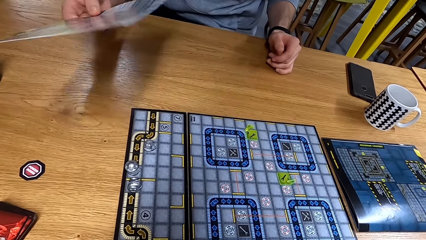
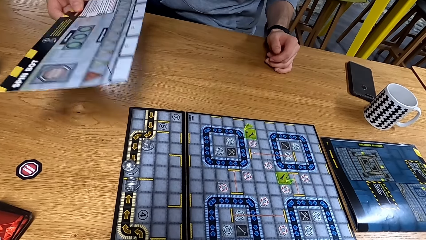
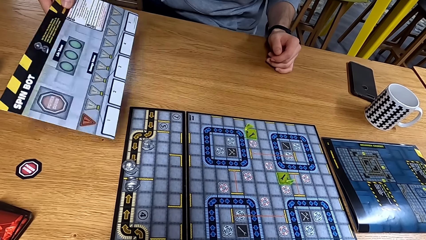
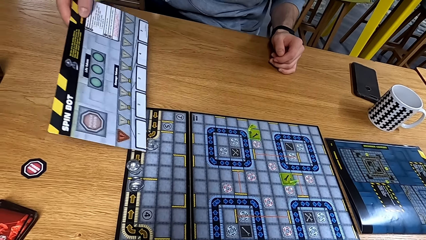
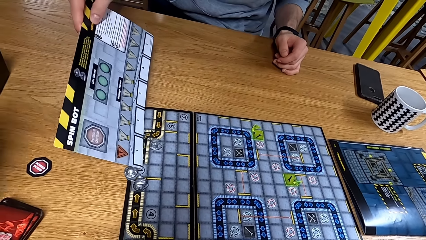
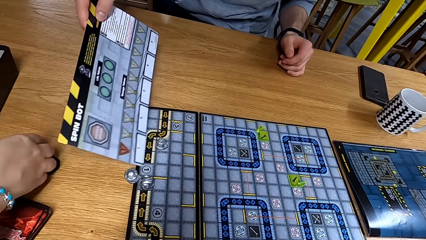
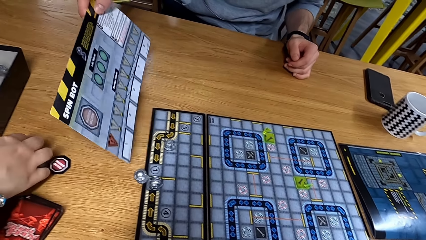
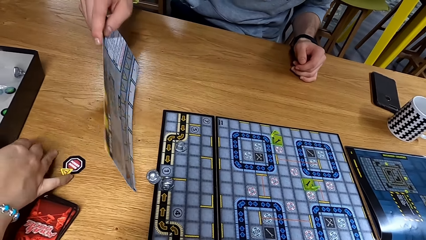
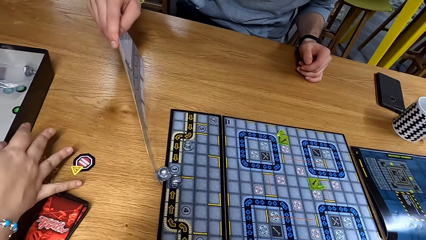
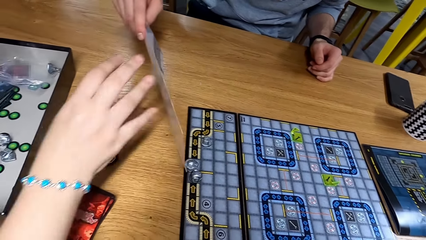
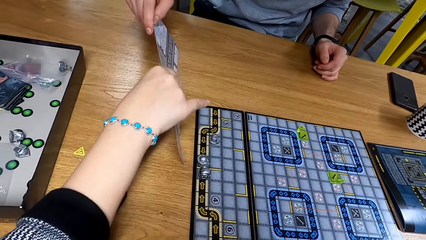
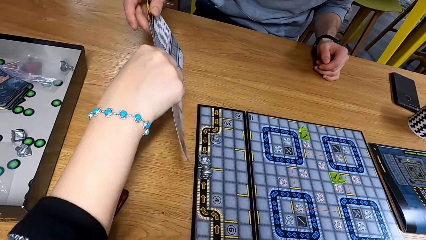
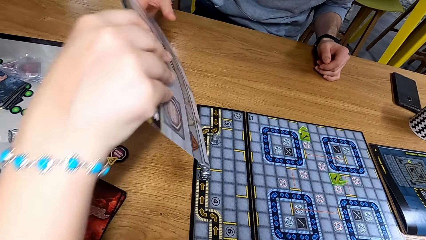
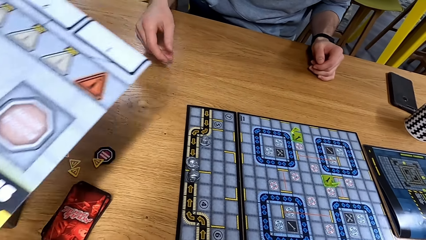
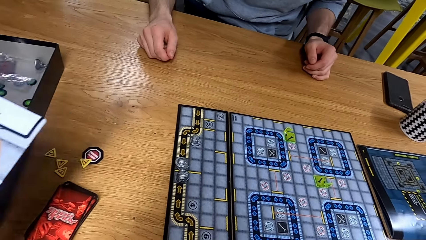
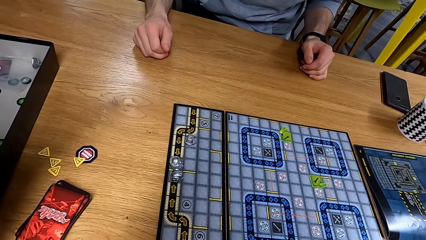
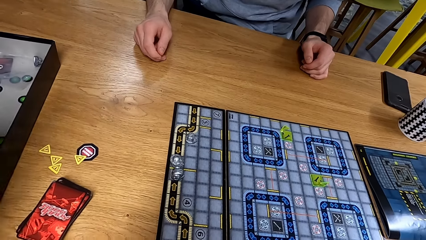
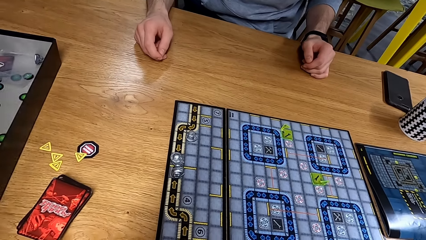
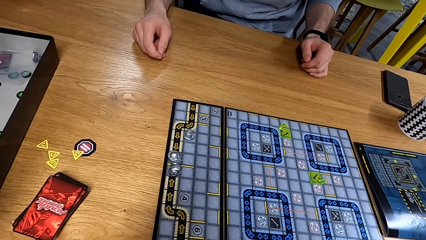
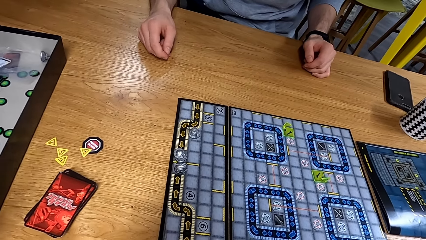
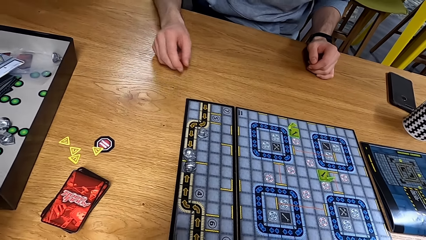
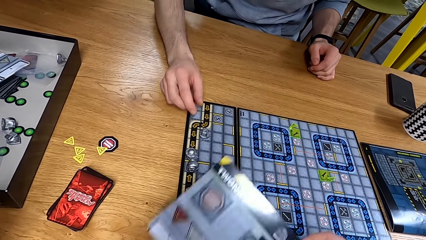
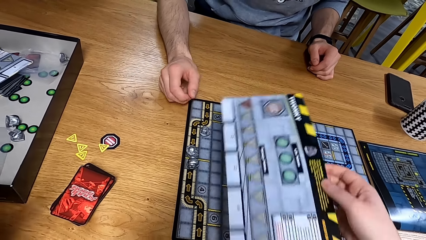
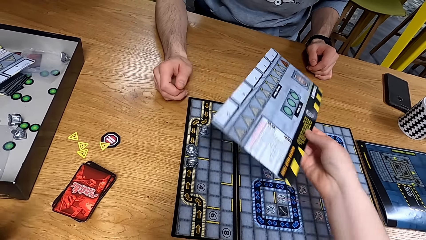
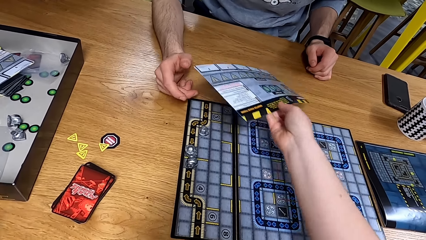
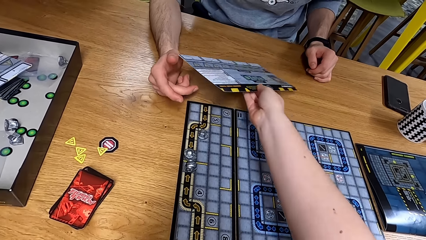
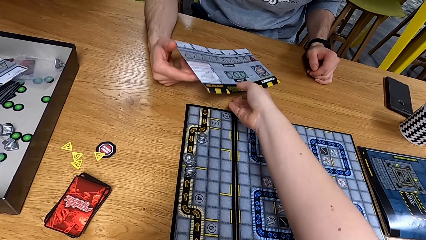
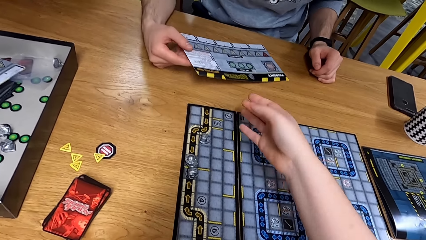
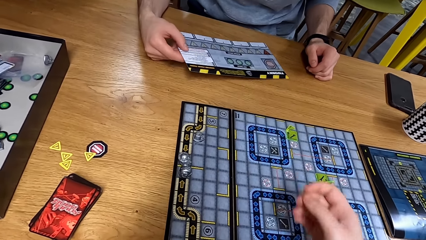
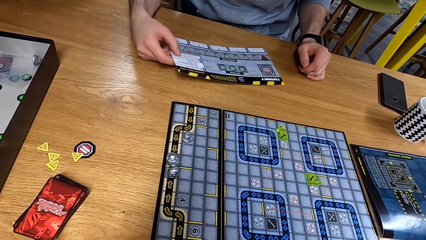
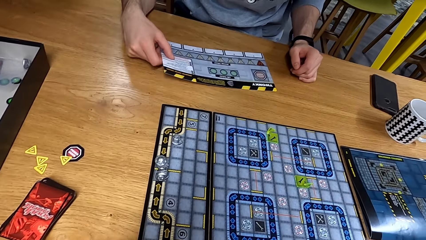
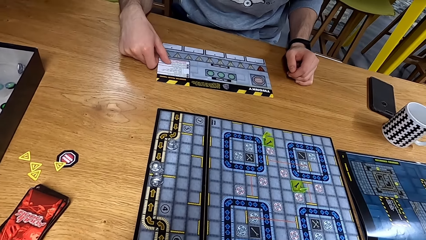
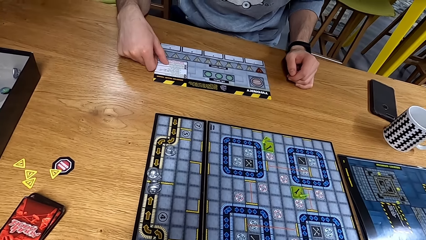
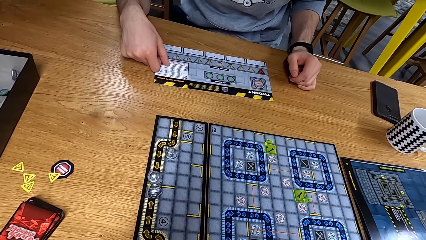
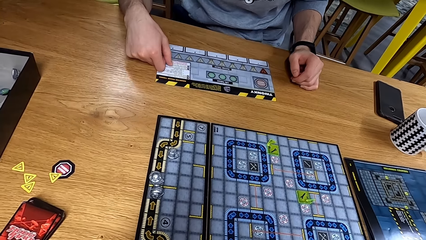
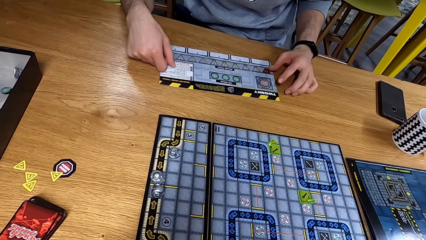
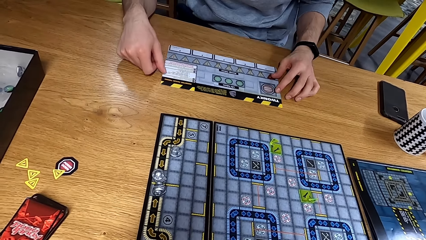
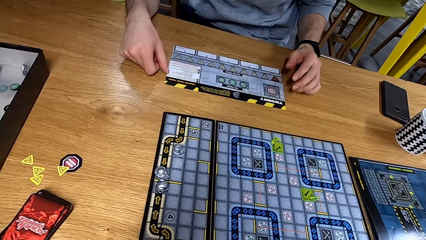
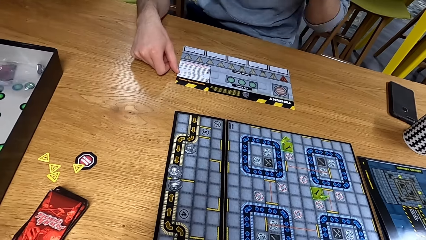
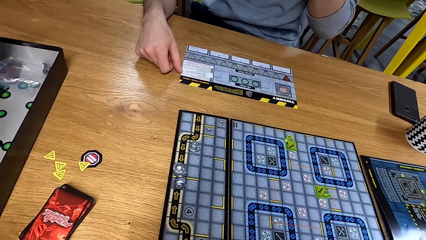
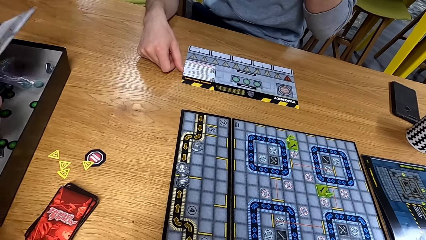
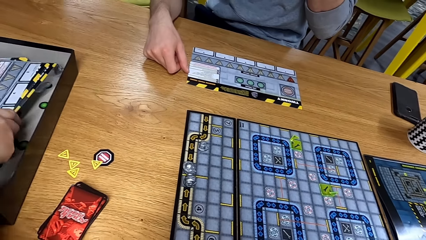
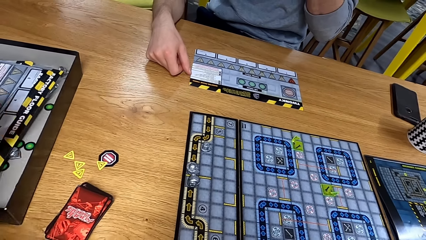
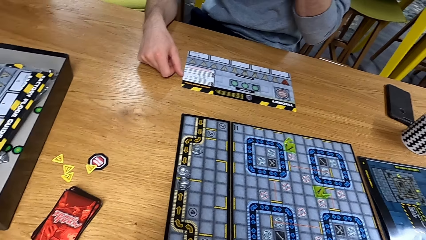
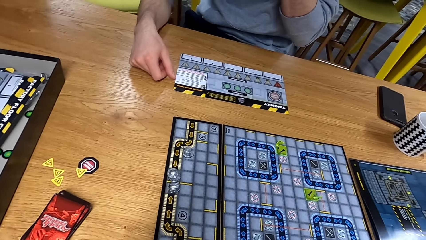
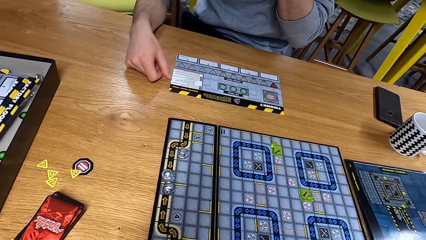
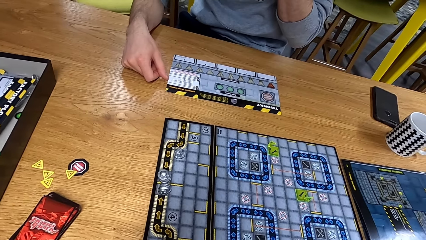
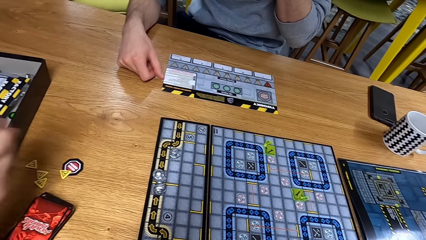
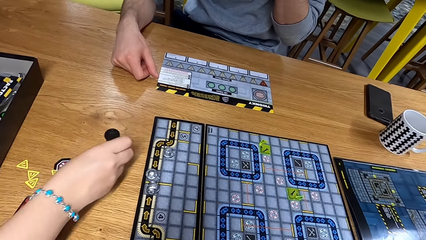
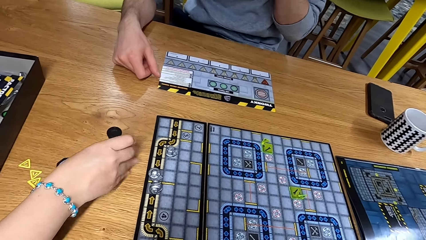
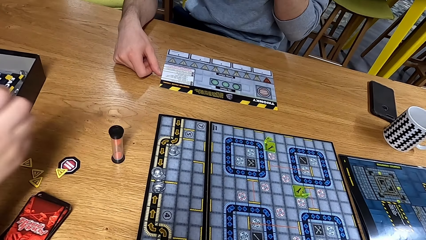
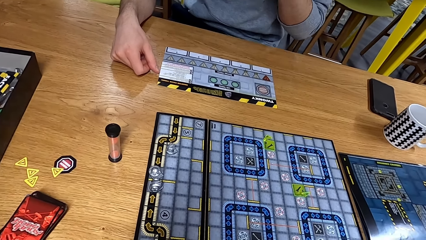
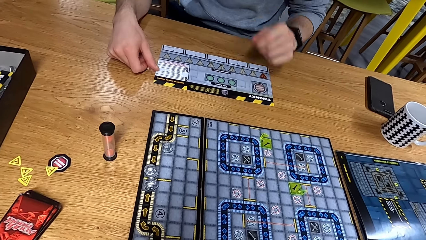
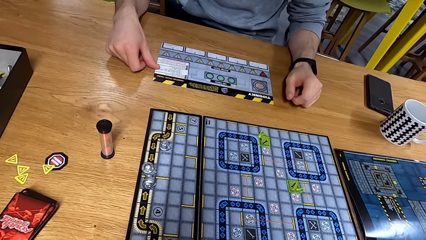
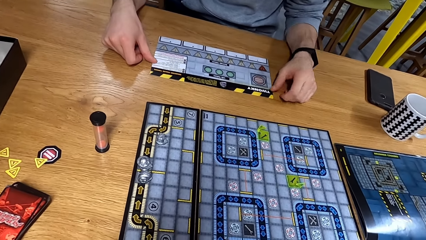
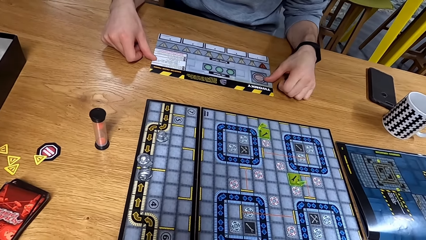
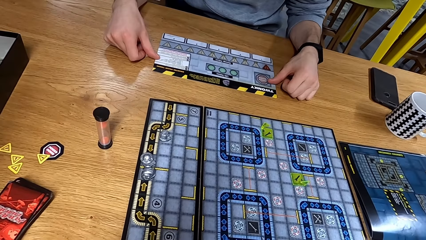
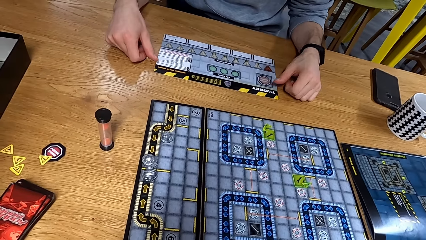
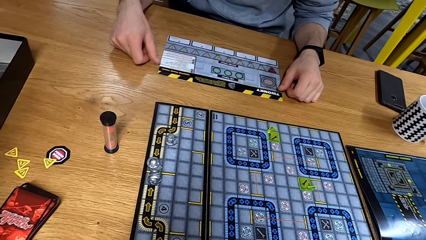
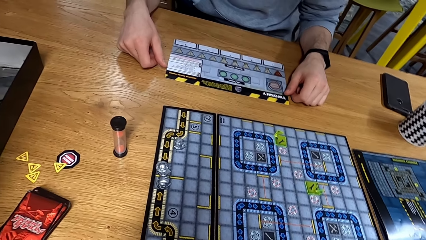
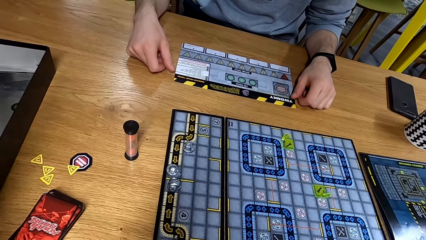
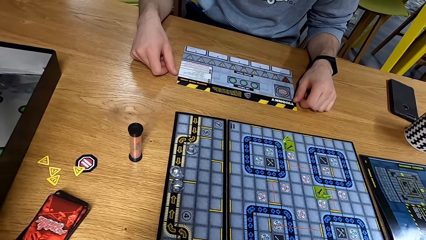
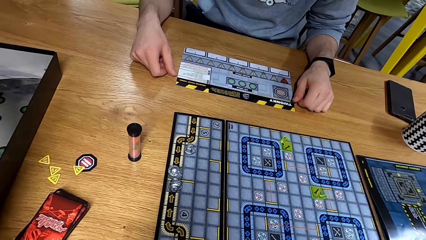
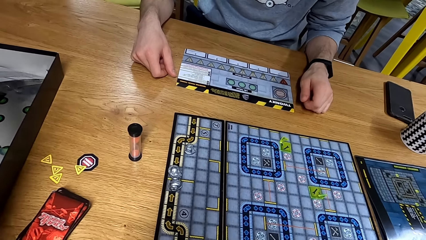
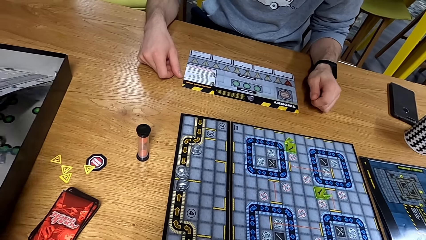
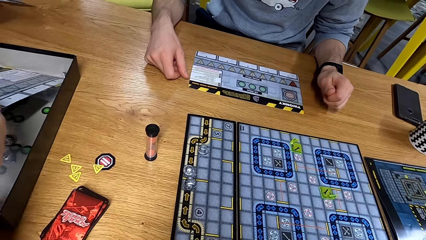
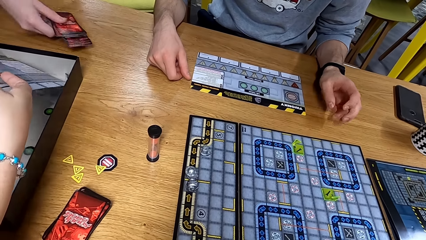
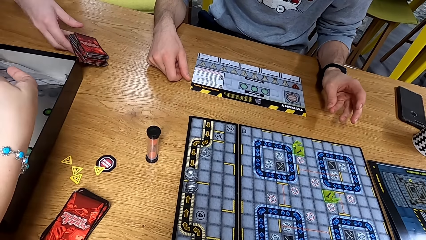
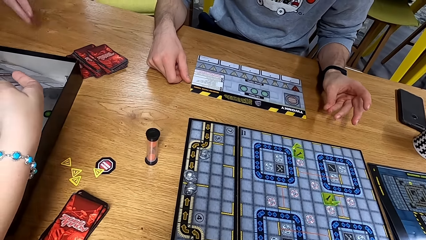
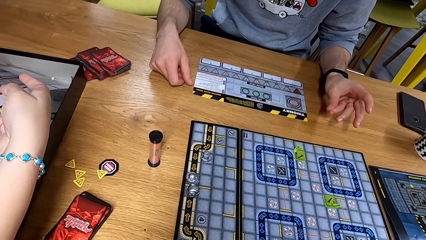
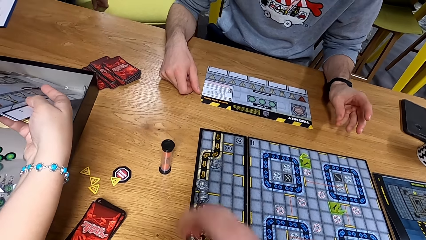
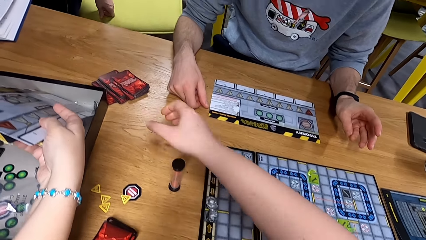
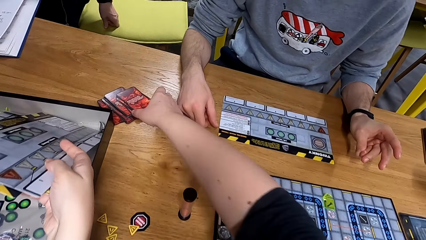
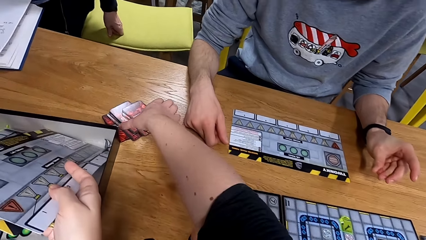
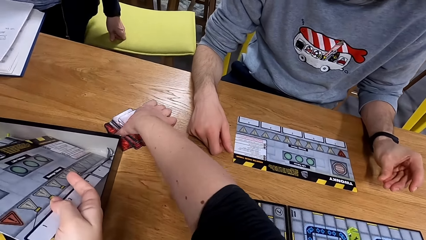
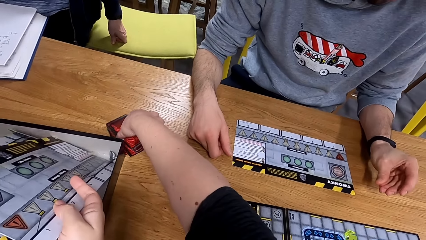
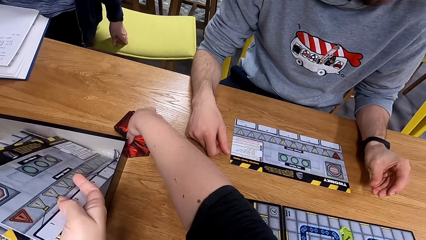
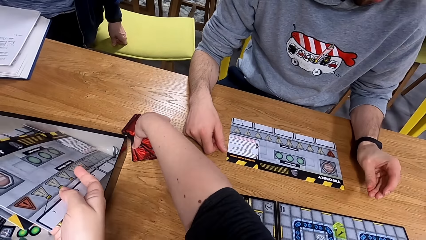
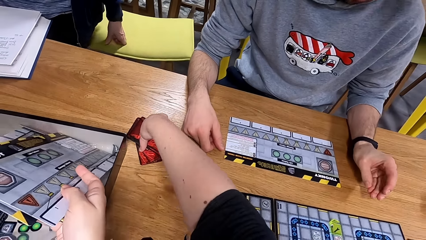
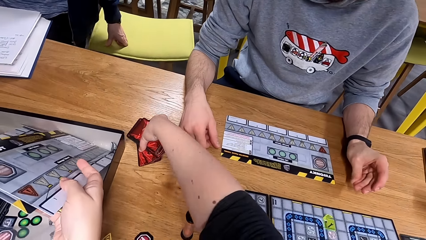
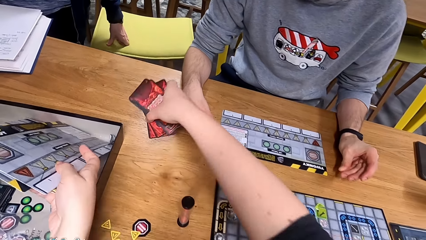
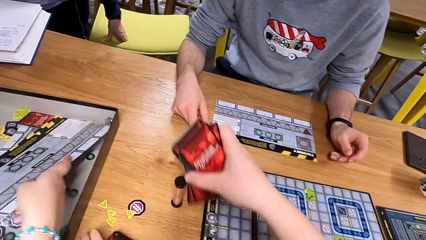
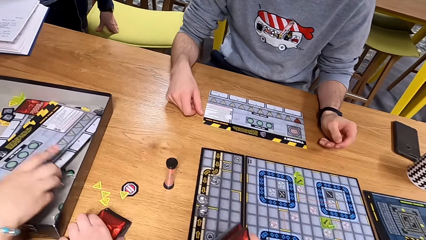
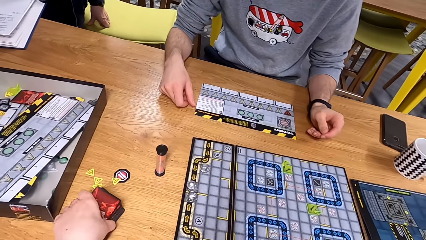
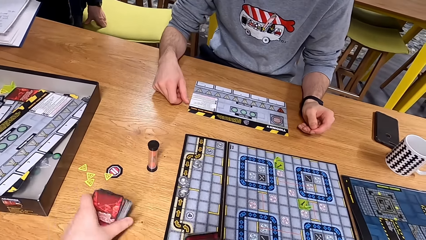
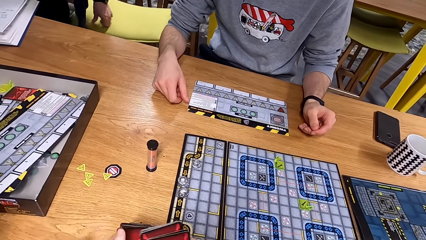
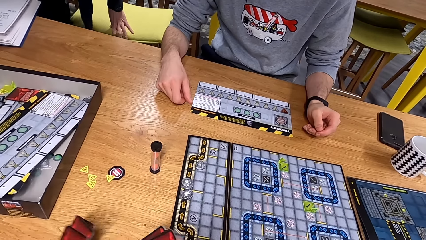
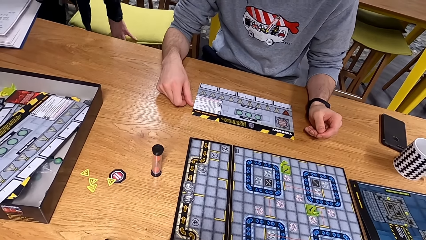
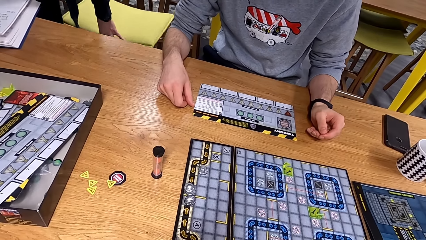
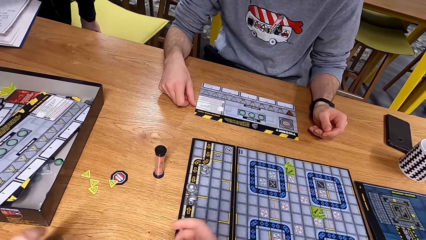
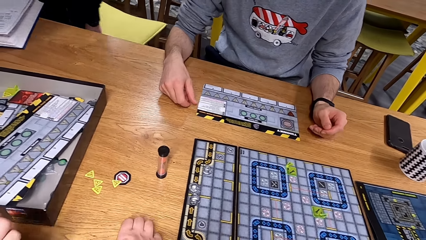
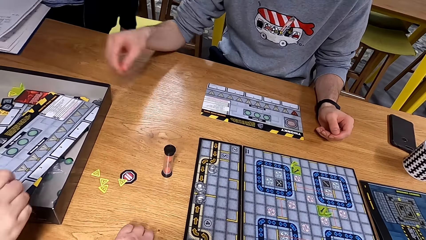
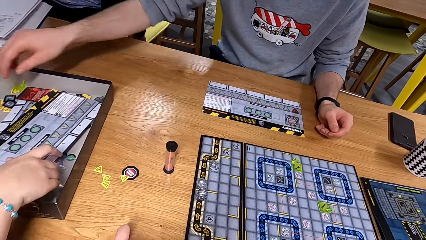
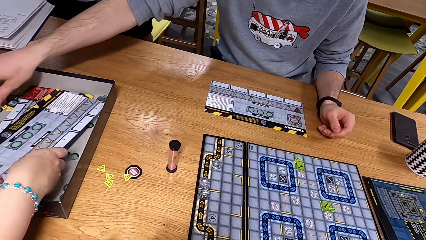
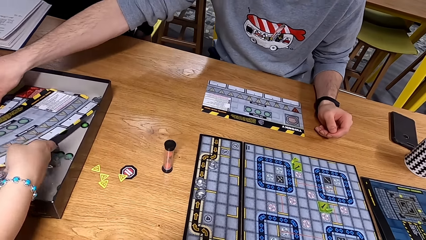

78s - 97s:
The camera wearer gives the other cardboard to a man. They pick up cards.
